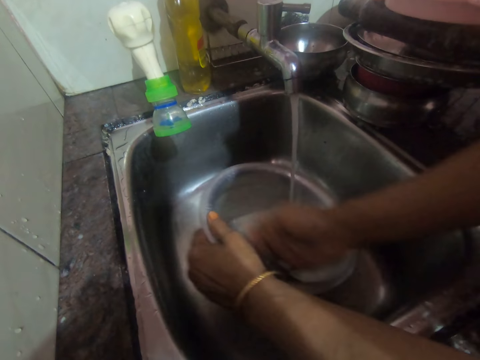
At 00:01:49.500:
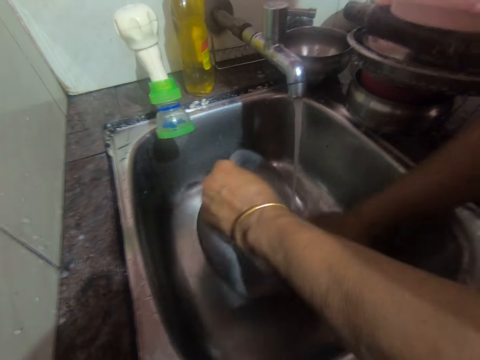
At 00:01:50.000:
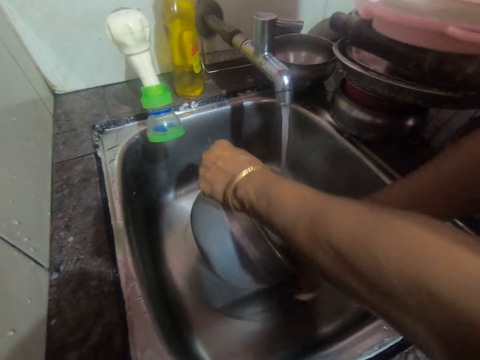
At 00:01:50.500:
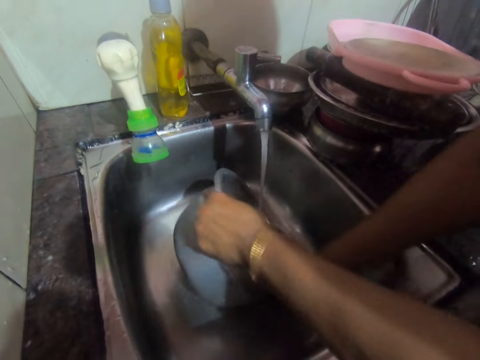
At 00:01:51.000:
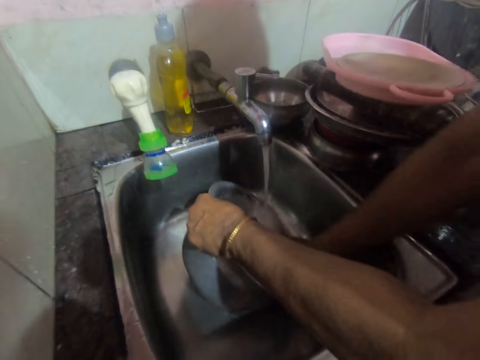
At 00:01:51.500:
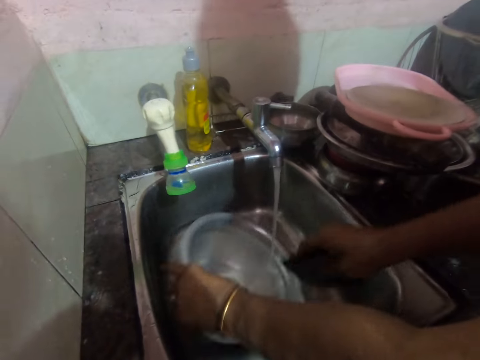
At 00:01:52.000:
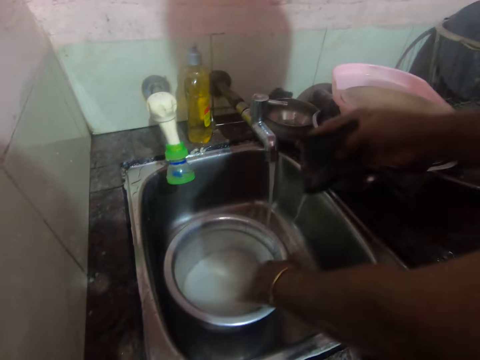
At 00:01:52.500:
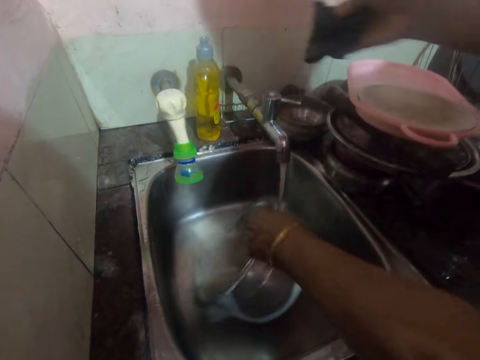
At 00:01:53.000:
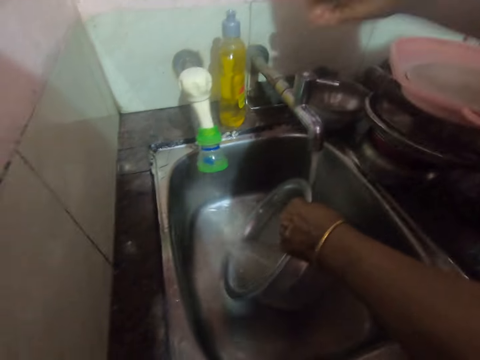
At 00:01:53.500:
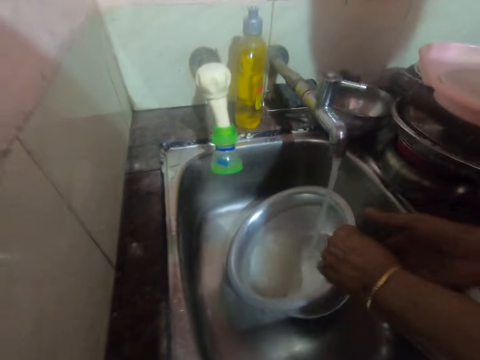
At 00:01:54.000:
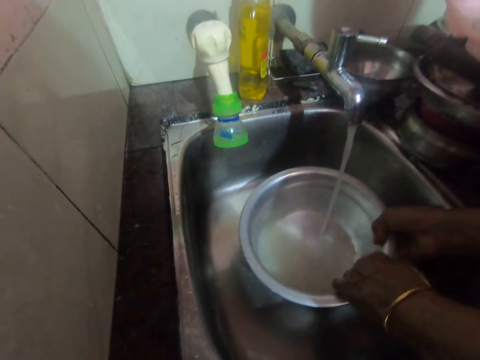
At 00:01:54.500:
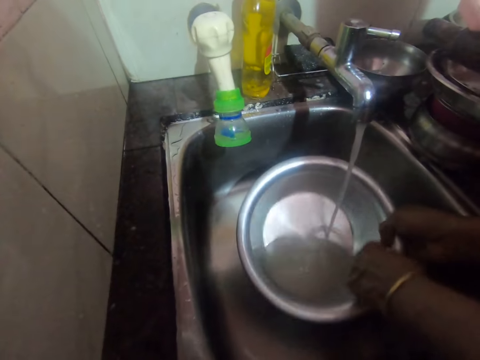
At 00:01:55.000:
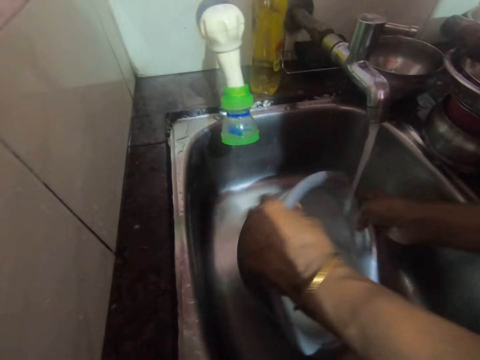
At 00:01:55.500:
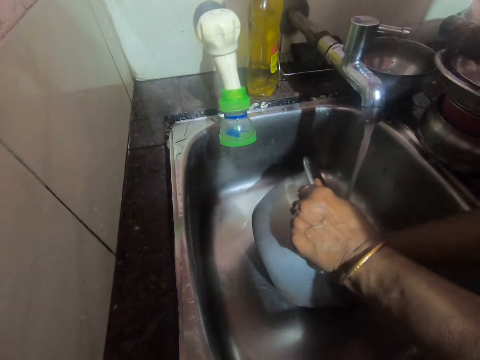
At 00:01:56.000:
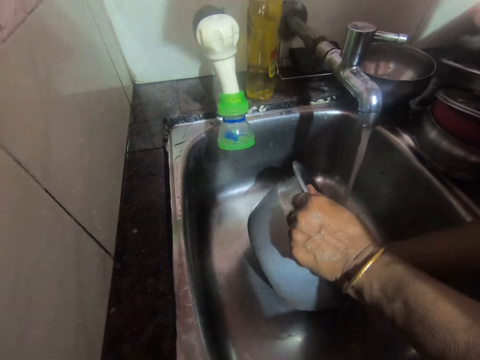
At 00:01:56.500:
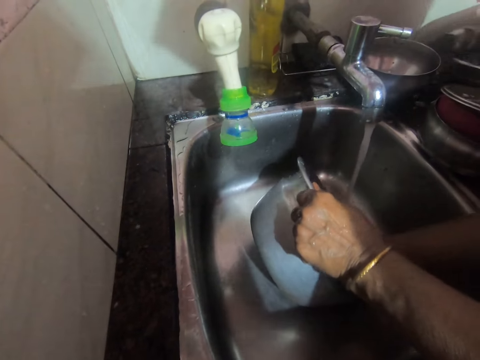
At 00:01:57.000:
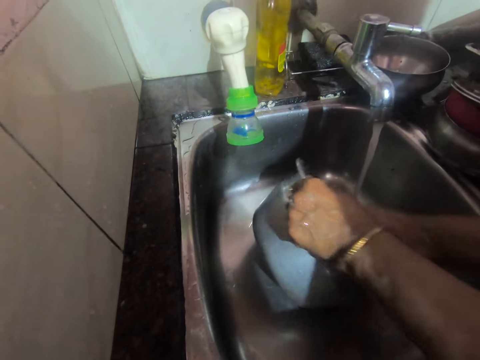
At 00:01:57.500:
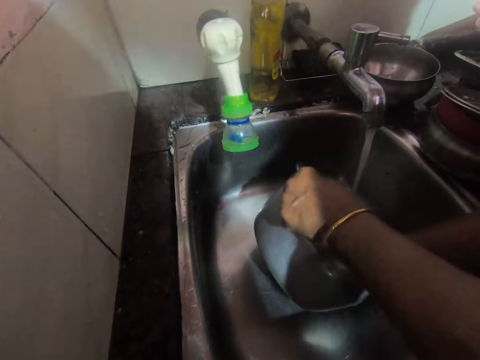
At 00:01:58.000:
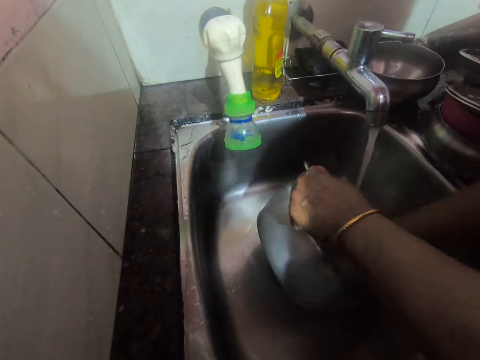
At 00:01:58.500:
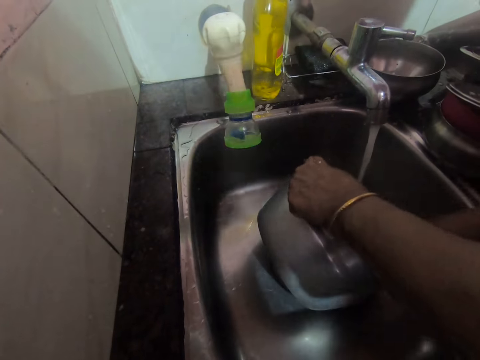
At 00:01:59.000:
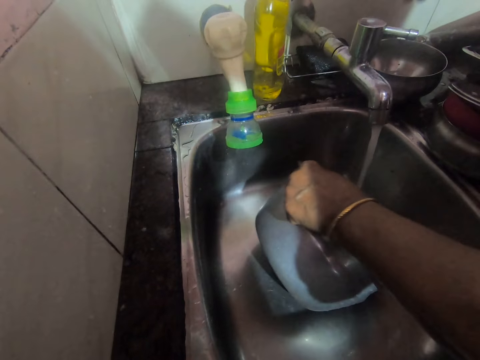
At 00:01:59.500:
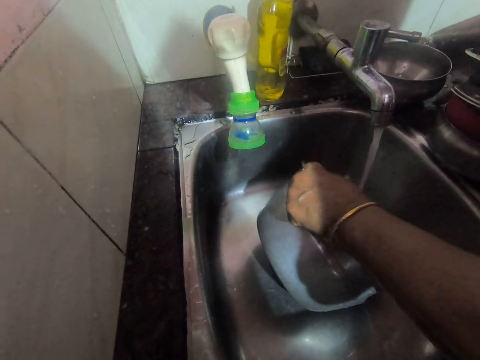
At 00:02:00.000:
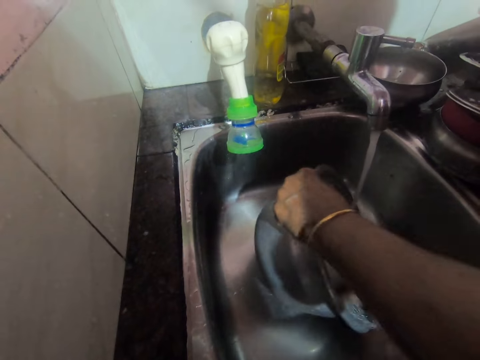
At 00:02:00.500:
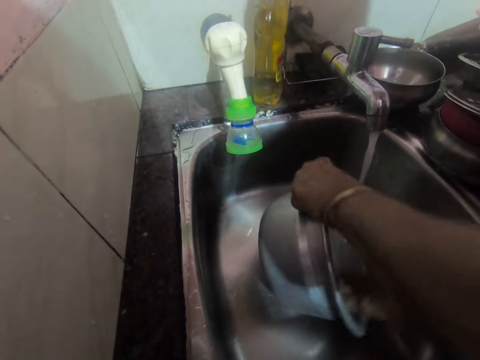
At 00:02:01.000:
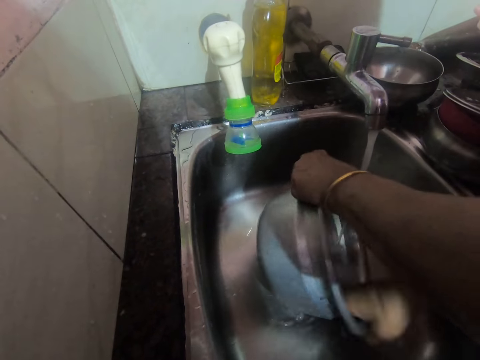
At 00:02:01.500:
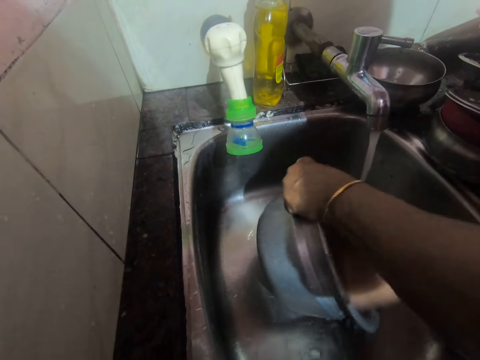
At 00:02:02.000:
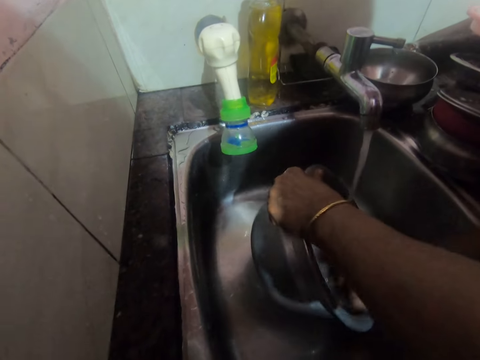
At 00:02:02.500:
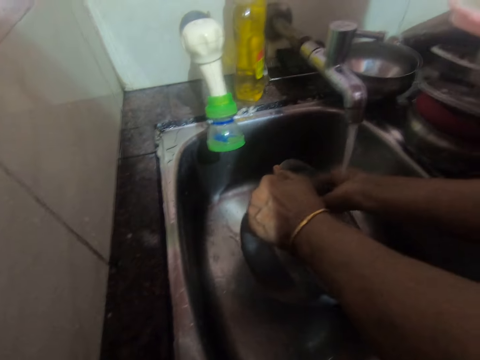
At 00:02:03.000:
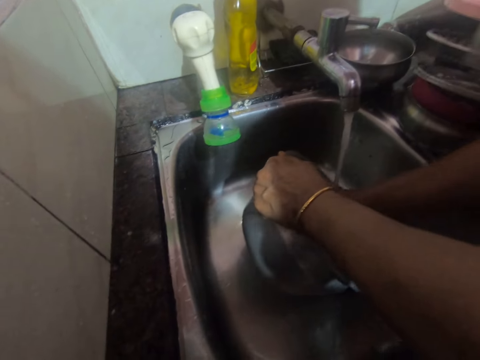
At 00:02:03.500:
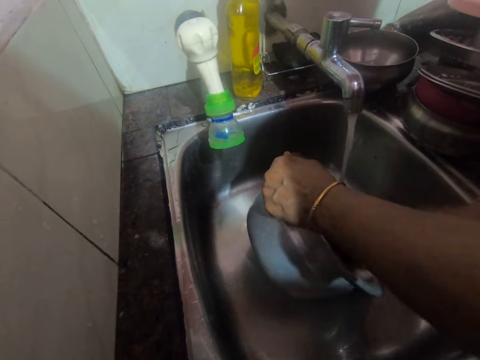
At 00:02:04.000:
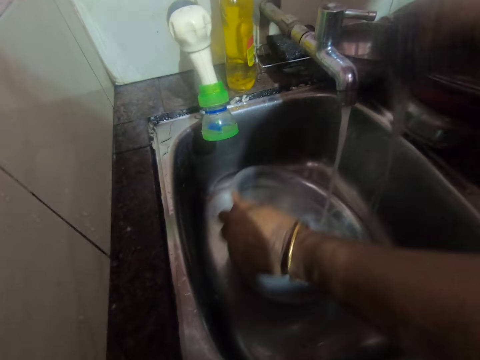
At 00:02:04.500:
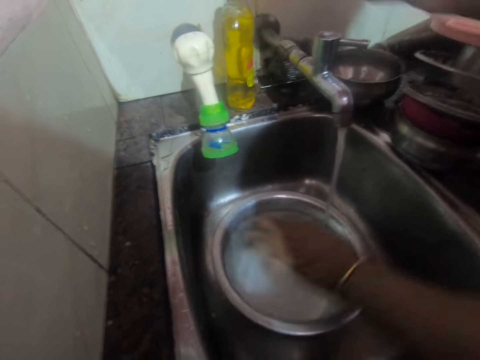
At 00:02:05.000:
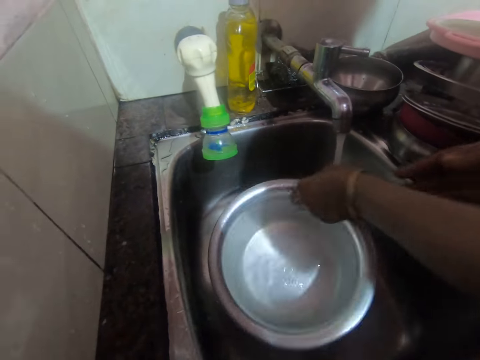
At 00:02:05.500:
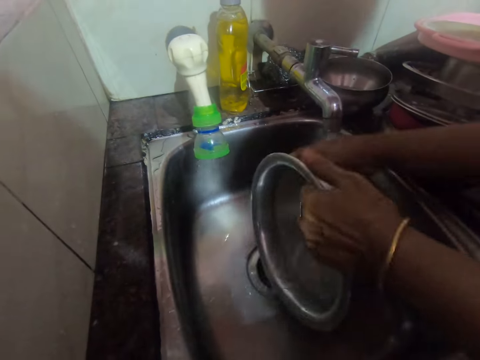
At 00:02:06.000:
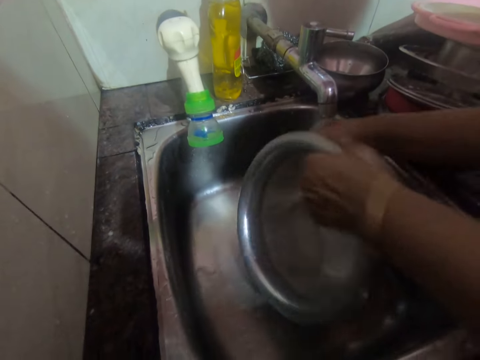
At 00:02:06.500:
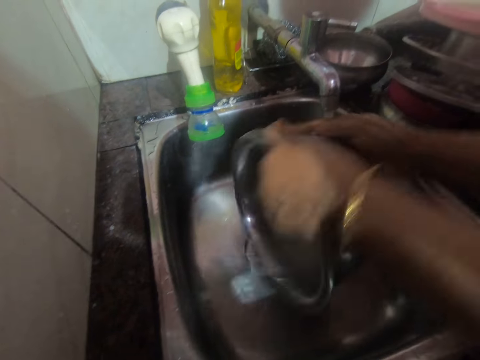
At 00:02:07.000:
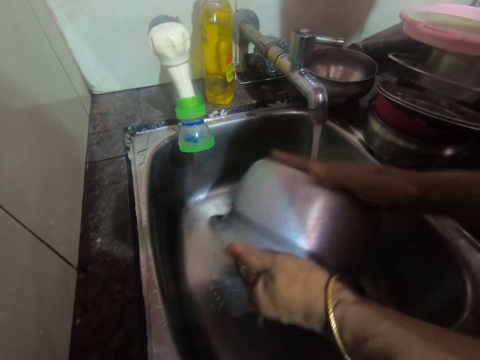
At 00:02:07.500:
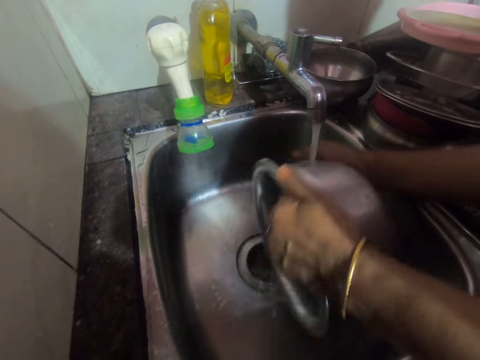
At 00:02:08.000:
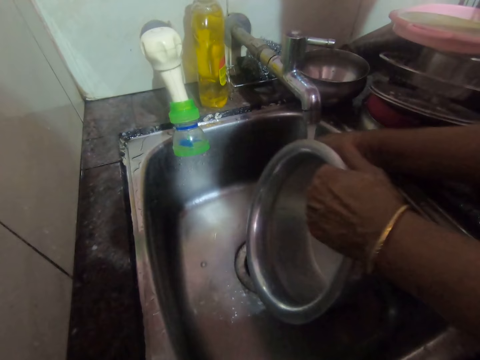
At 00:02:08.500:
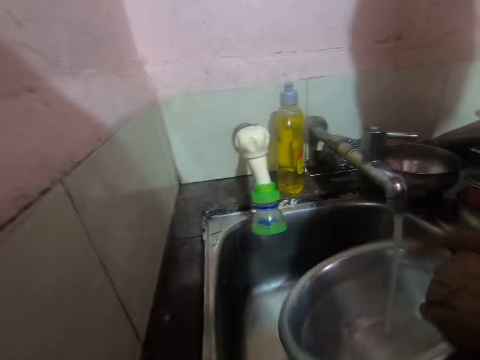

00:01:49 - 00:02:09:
The camera wearer drops the sponge in her right hand on the kitchen slab by the sink. She washes the cooking pot or bowl with hands. She picks the sponge from the kitchen slab with her right hand. She washes the bowl under the tap with the sponge in her right hand. She drops the sponge in her right hand on the kitchen slab by the sink. She rinses the bowl with her hands.
